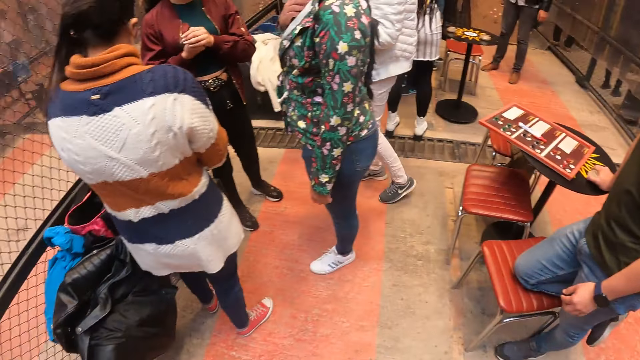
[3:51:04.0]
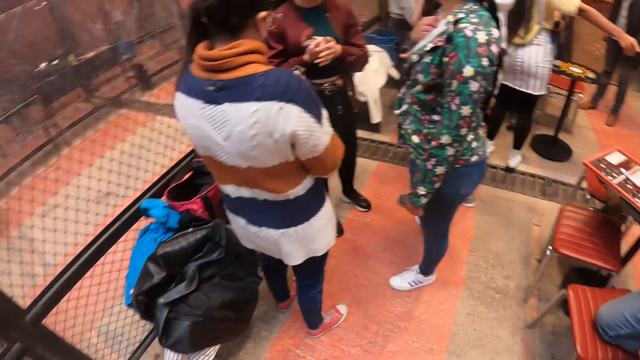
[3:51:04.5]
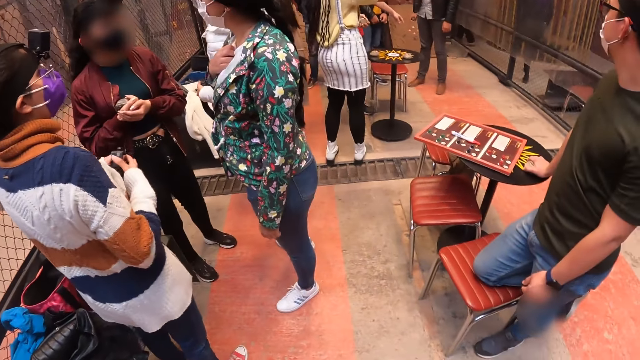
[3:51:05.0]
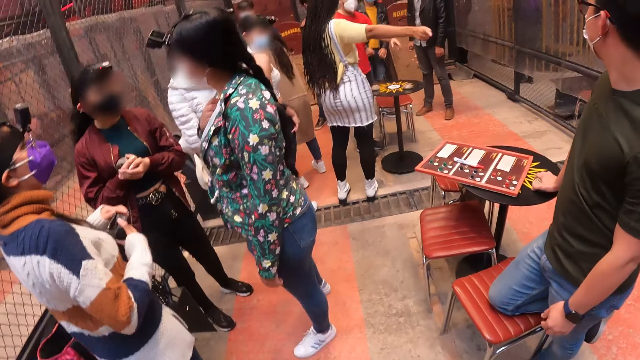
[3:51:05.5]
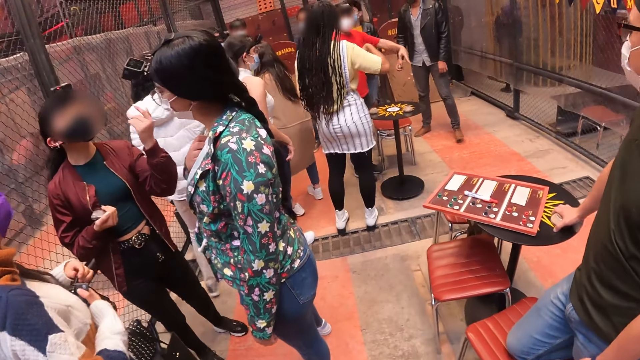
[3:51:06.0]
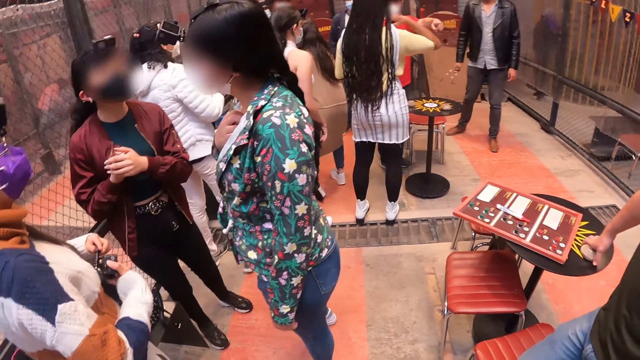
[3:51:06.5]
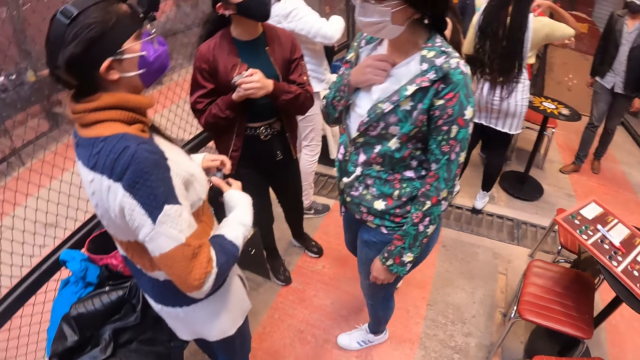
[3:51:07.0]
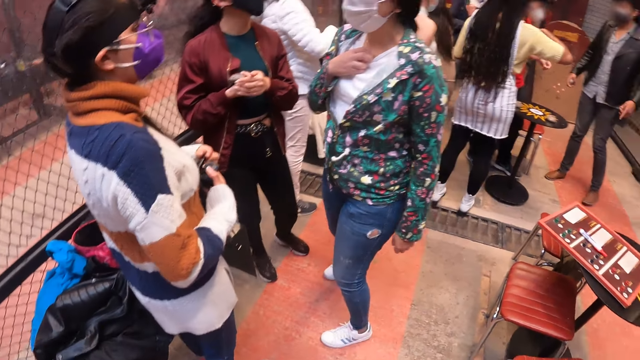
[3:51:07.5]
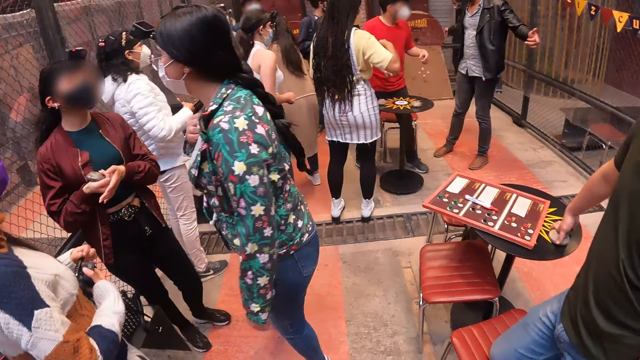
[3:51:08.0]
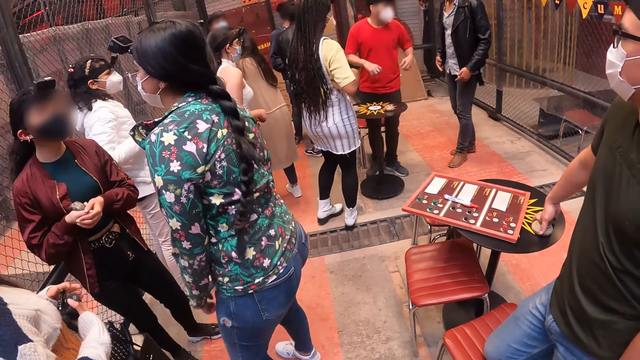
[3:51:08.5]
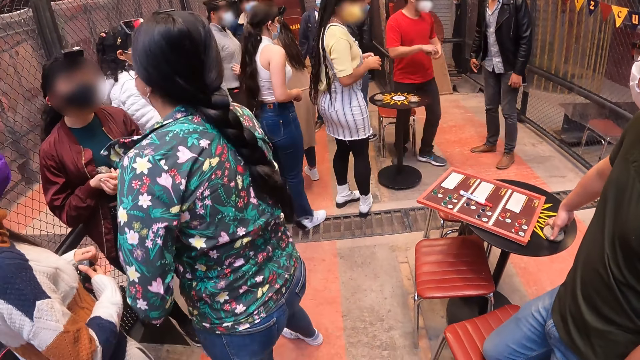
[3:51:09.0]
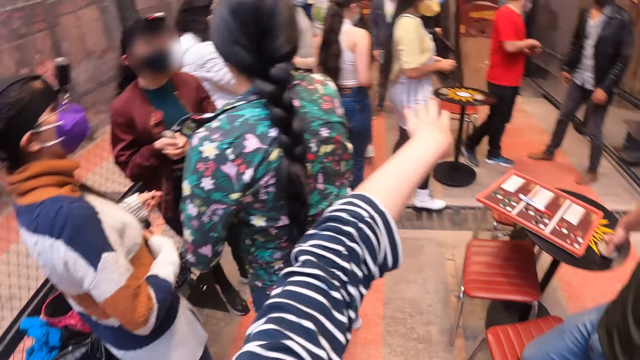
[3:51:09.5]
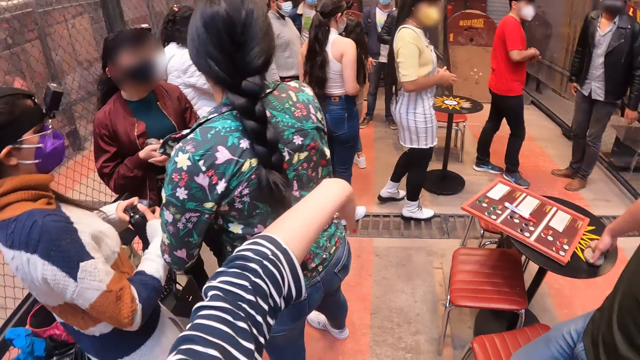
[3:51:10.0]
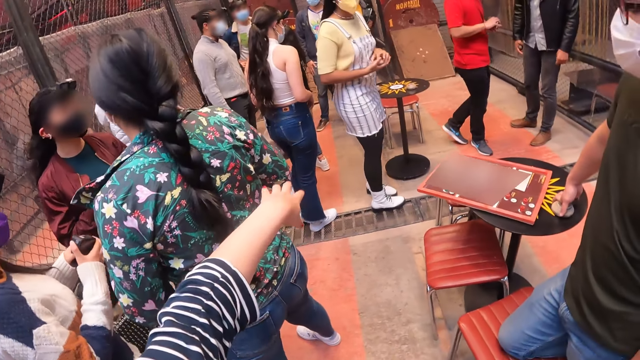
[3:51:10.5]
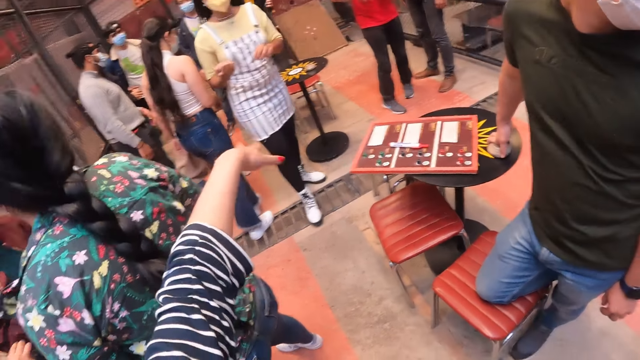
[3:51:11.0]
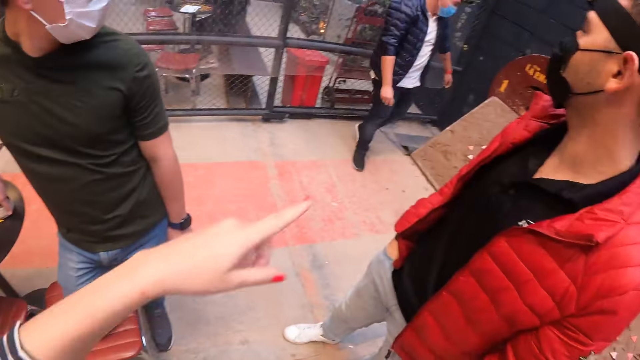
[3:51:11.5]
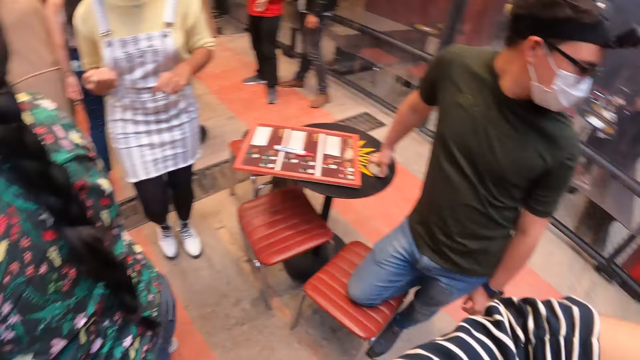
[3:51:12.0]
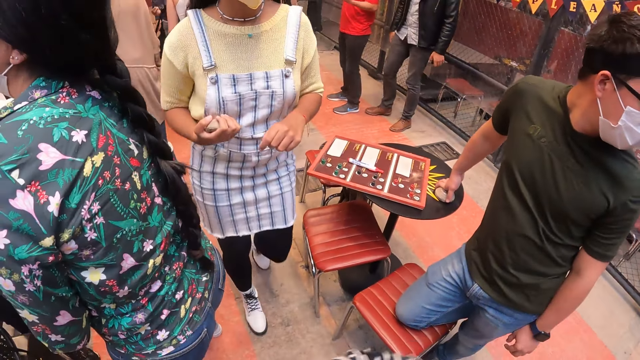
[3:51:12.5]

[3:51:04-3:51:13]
The woman converses with another woman and a third woman. A fourth woman converses with a group of people. The camera wearer beckons on the fourth woman with her left hand. The fourth woman passes a stone from her left hand to her right hand. The camera wearer stretches her hand. She instructs with the fourth woman.

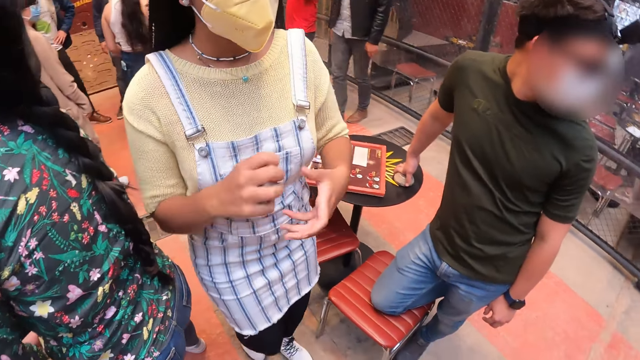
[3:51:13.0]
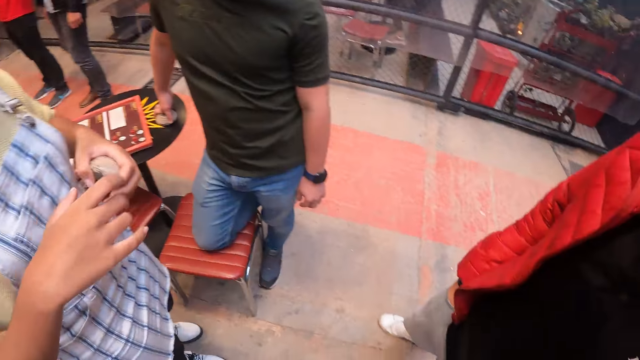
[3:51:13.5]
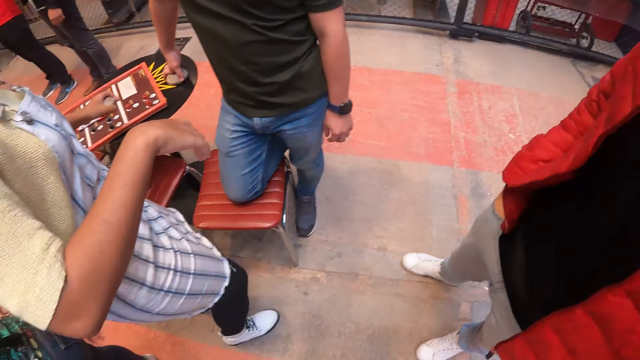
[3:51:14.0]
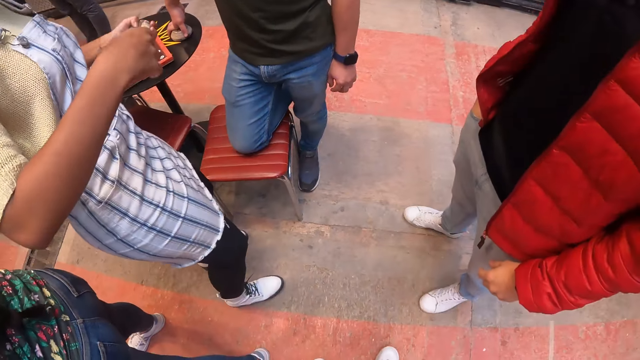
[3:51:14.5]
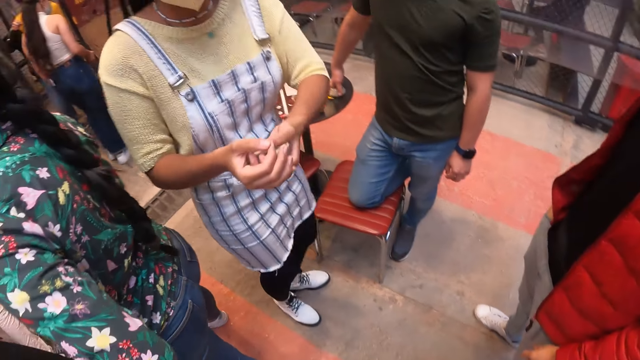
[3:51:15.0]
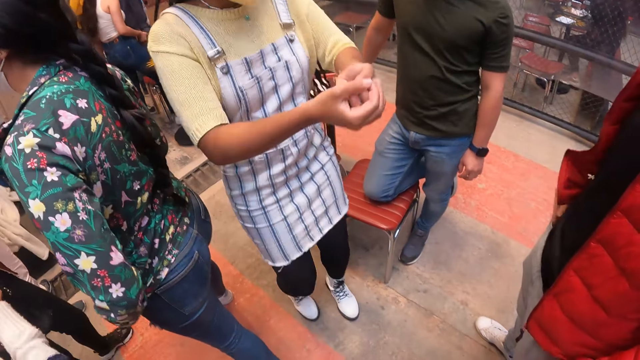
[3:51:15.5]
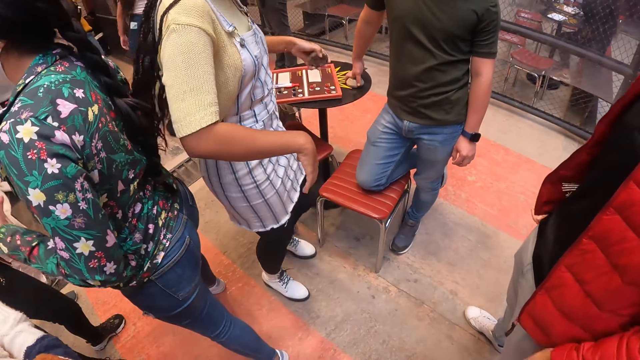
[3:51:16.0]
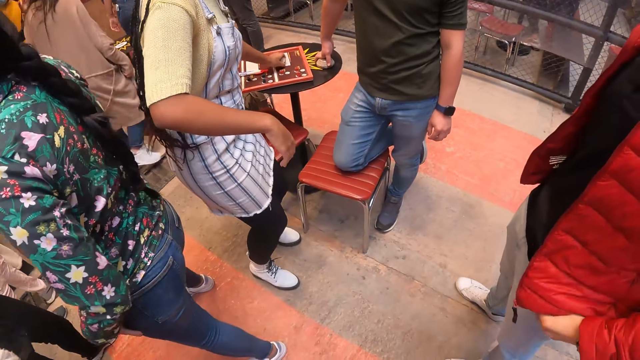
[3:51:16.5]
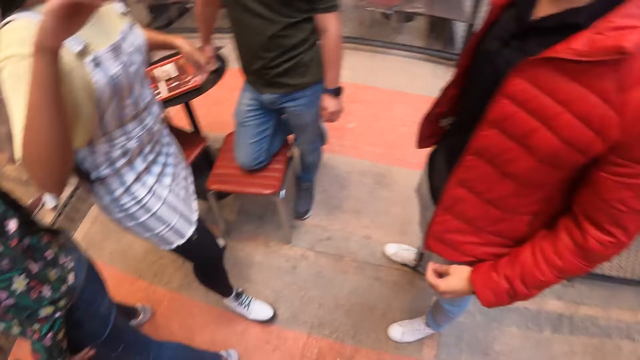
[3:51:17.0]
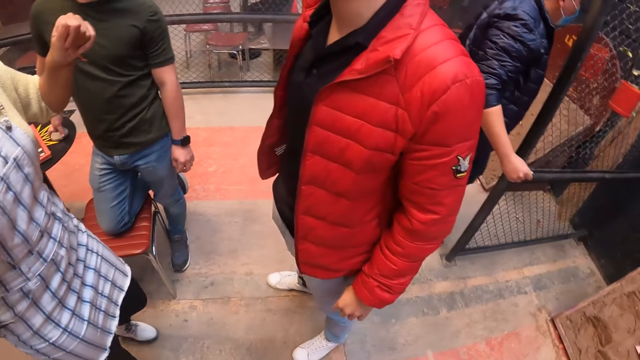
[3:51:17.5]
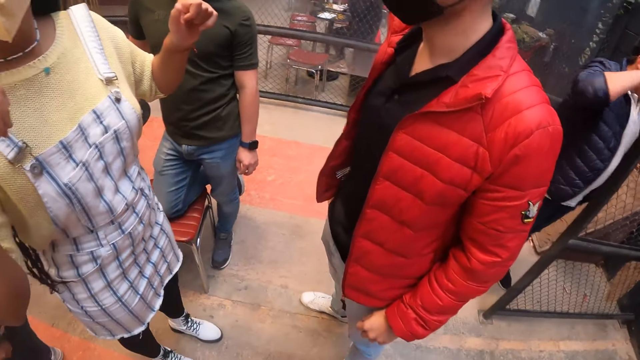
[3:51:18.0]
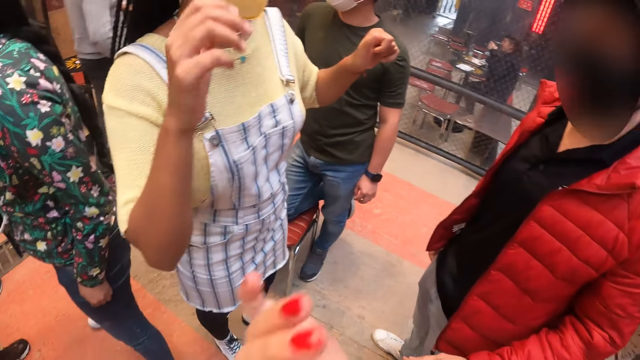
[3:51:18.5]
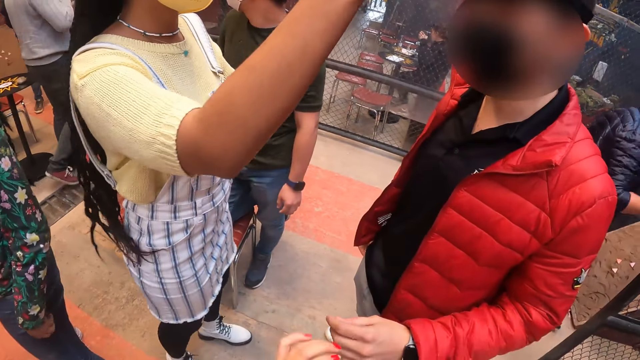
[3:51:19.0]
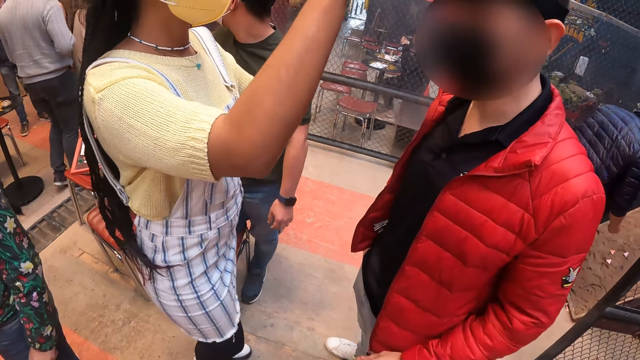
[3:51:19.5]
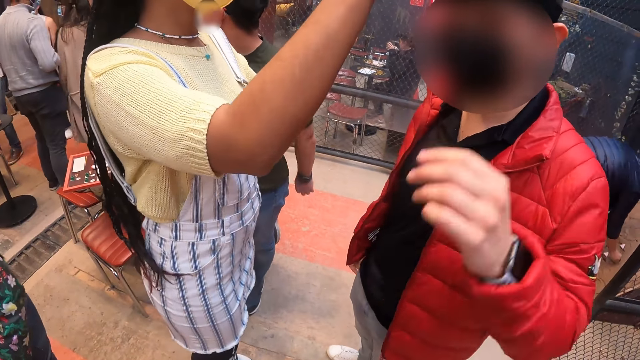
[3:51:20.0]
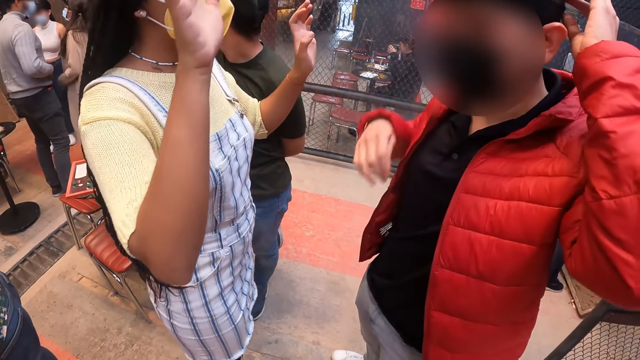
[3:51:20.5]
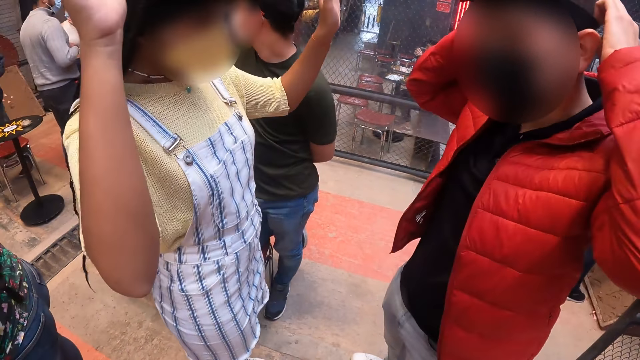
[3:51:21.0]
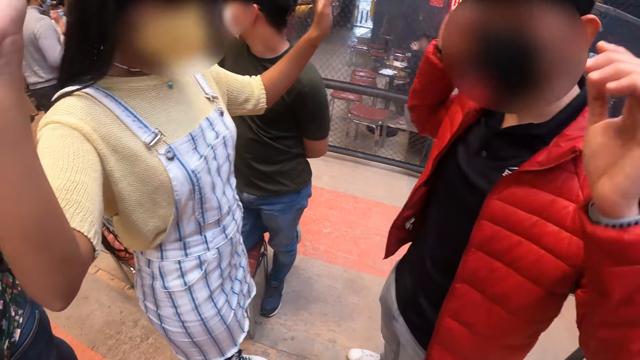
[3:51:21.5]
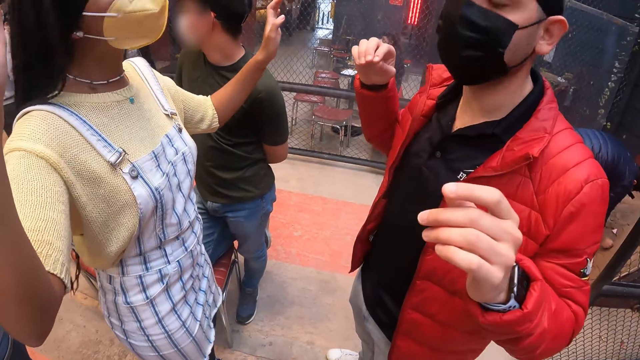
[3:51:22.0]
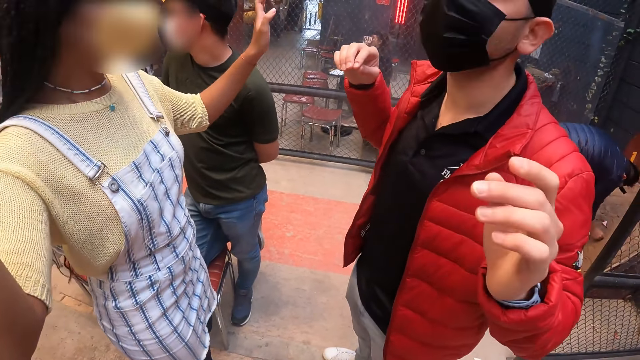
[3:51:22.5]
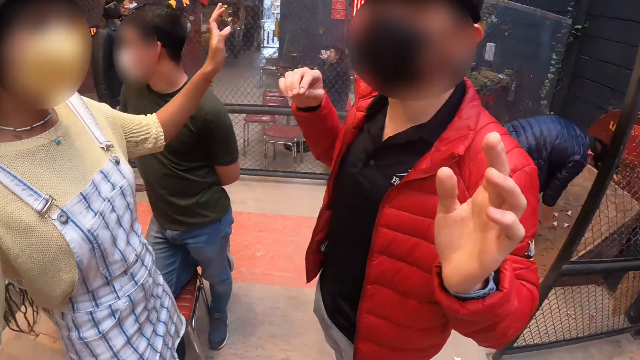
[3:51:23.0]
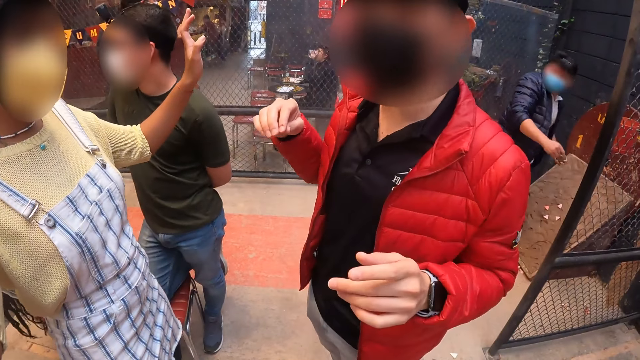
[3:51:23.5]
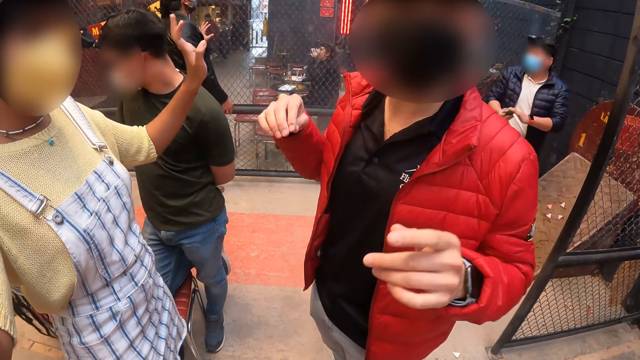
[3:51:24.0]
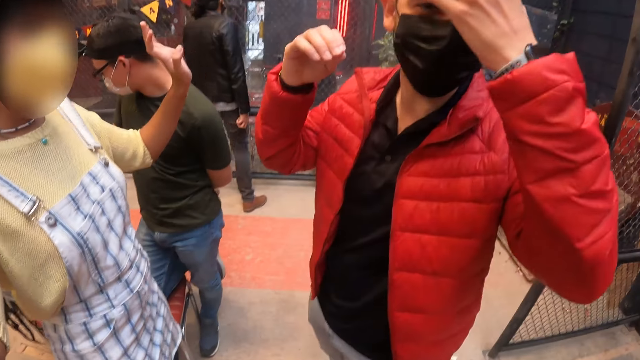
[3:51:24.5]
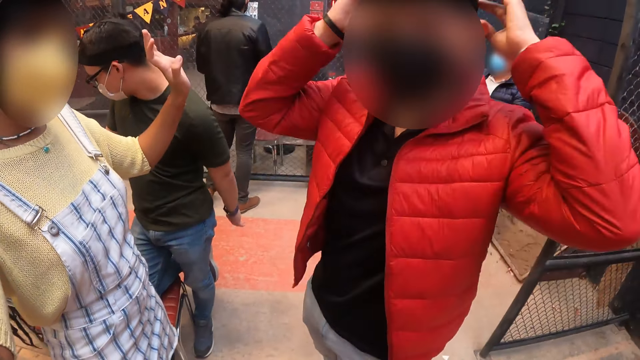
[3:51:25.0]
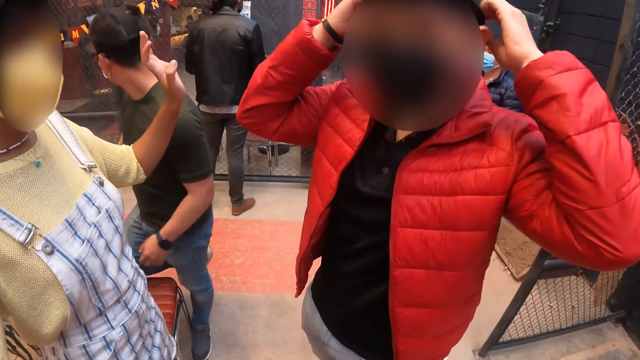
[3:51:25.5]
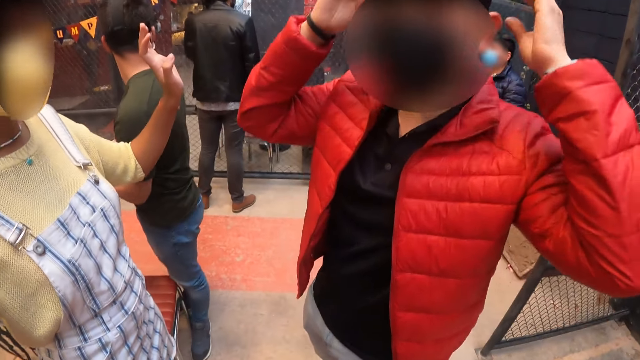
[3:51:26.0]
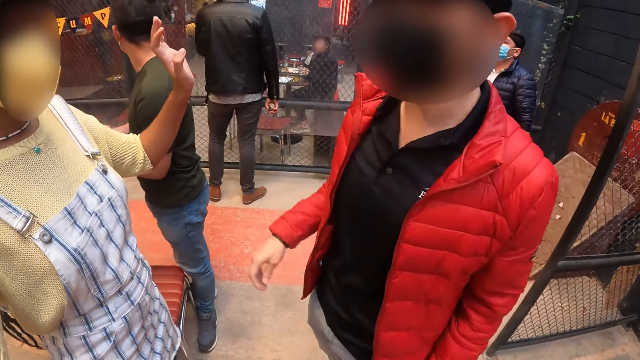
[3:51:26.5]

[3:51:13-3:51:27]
The woman passes the stone from her right hand to her left hand. The woman moves forward. The woman drops the stone or glass in her left hand on a game board on a table in a game center. The woman adjusts the camera on the man's head with her right hand and instructs the man. The man touches his head with his left hand. The woman lifts up her hand. The man nods his head. The man converses with the camera wearer.
